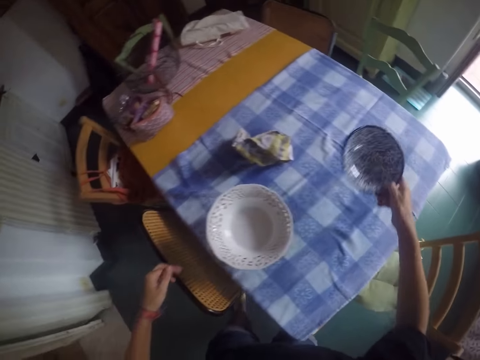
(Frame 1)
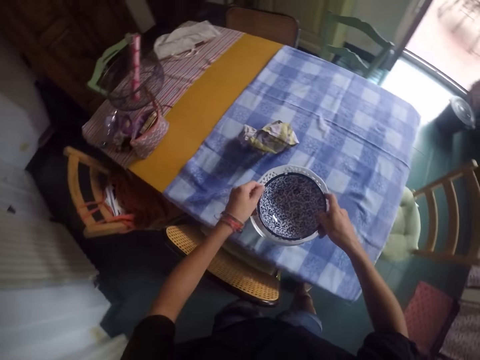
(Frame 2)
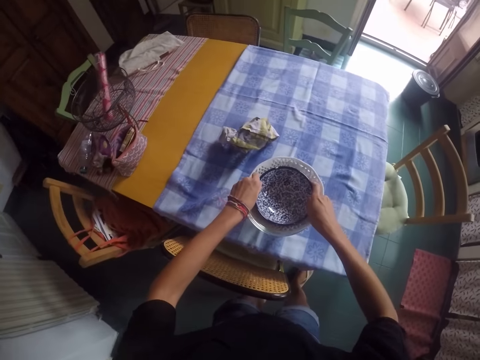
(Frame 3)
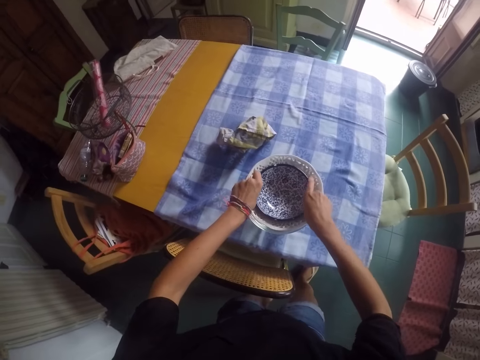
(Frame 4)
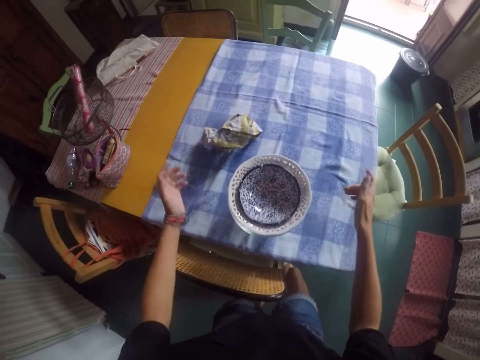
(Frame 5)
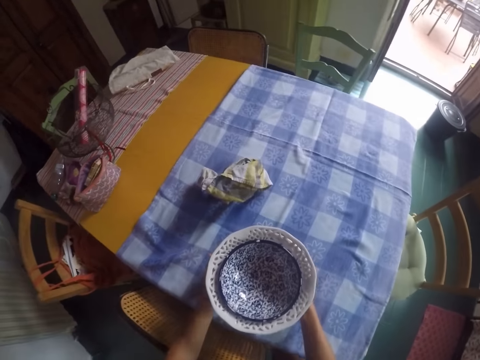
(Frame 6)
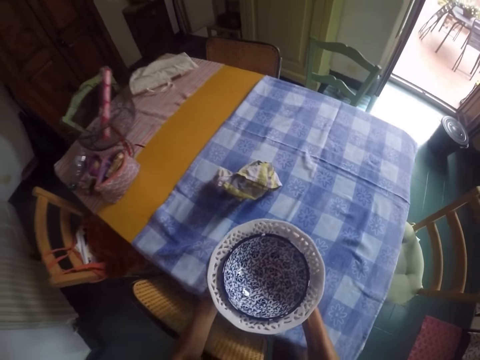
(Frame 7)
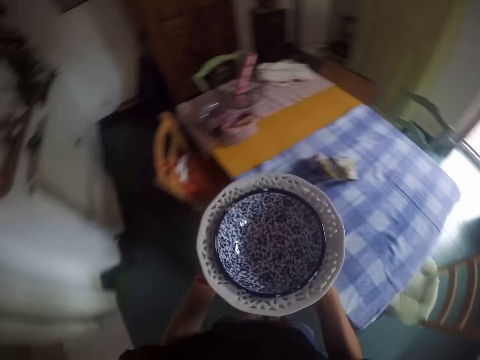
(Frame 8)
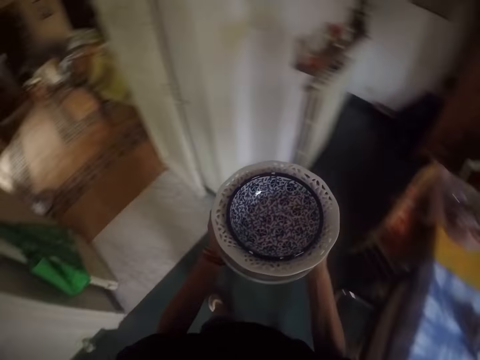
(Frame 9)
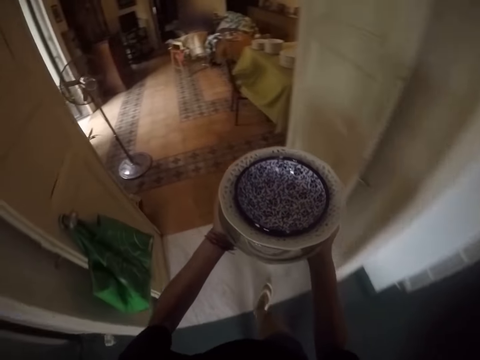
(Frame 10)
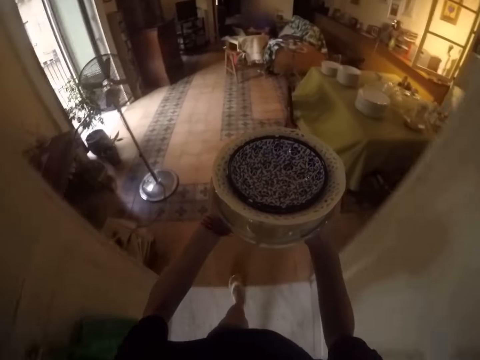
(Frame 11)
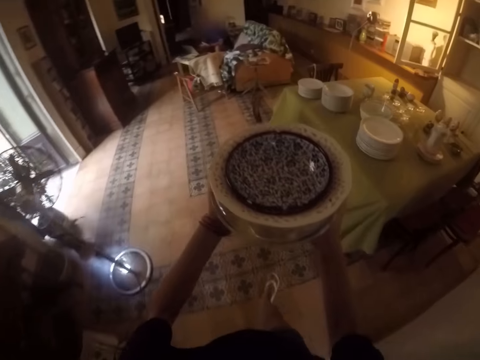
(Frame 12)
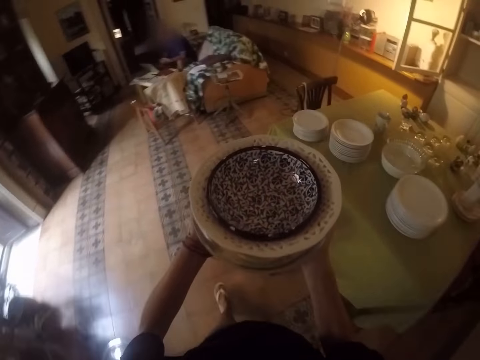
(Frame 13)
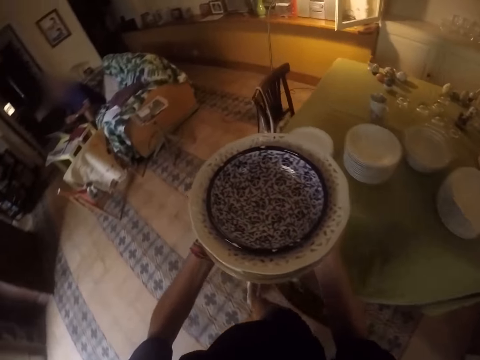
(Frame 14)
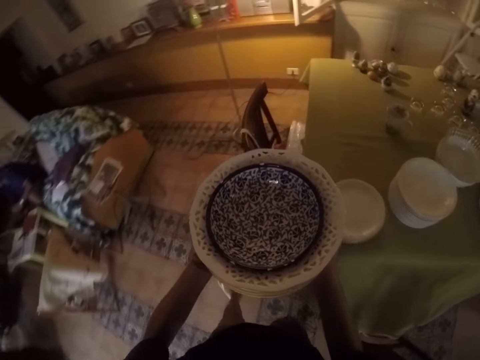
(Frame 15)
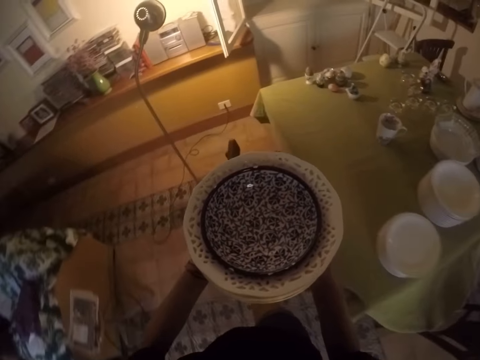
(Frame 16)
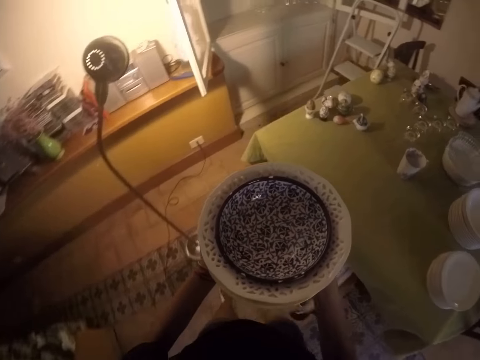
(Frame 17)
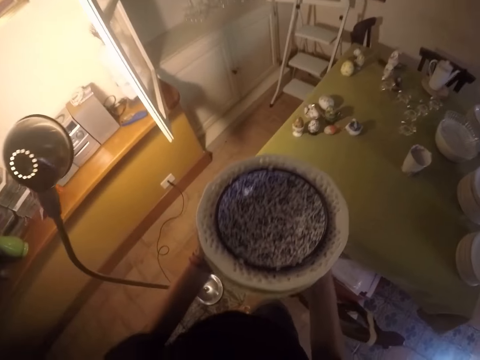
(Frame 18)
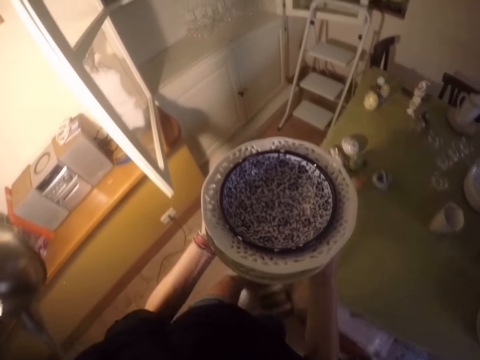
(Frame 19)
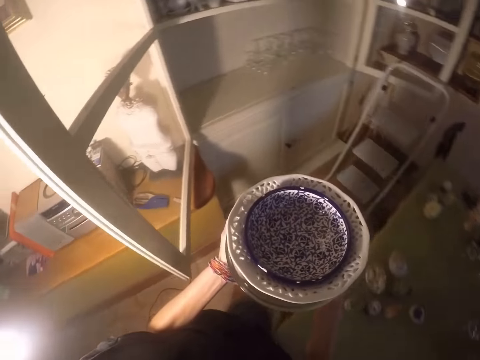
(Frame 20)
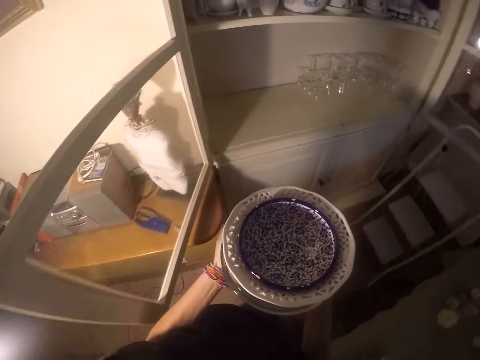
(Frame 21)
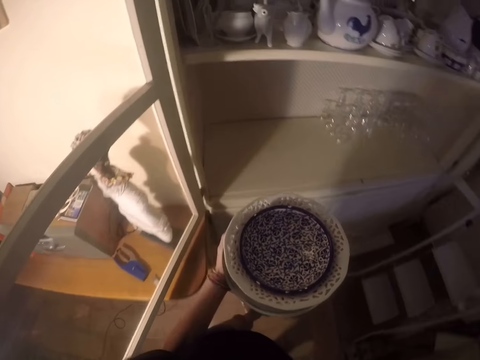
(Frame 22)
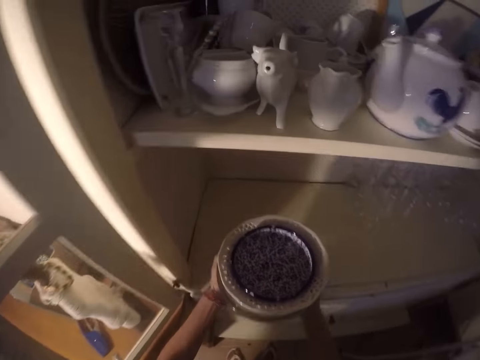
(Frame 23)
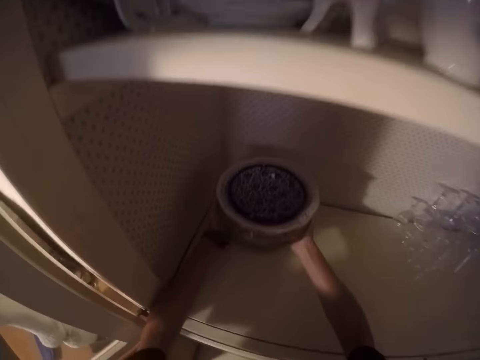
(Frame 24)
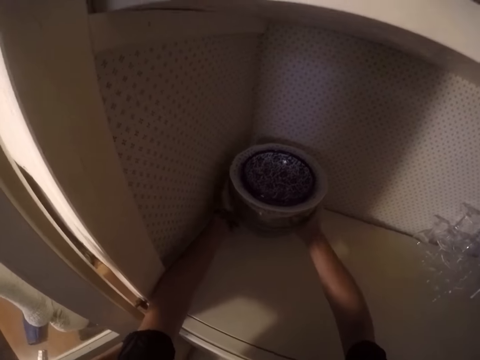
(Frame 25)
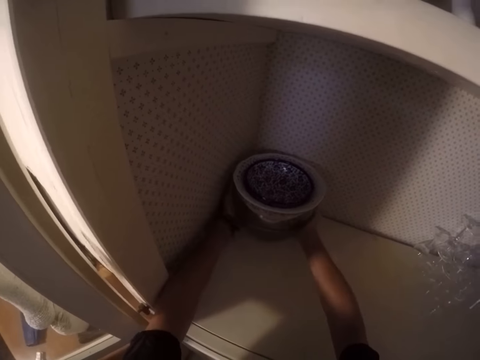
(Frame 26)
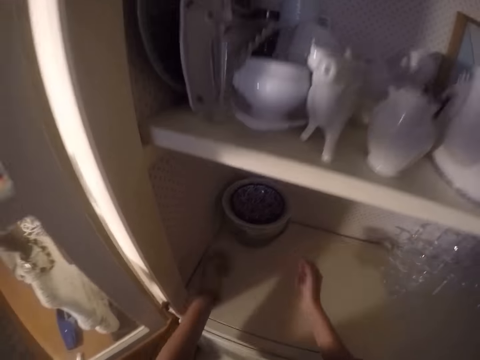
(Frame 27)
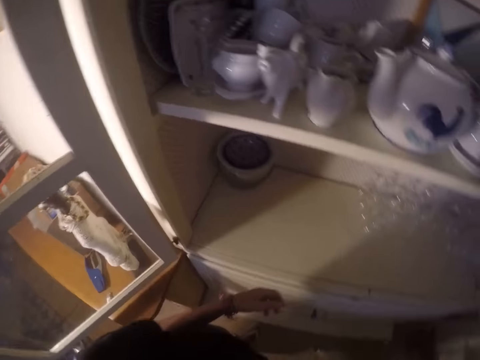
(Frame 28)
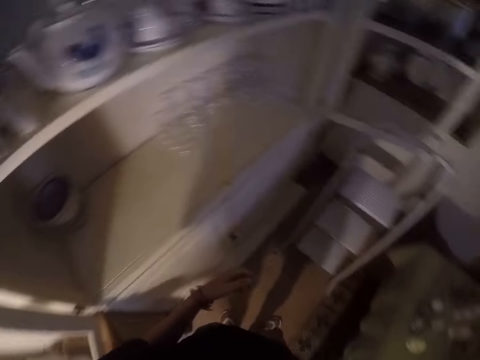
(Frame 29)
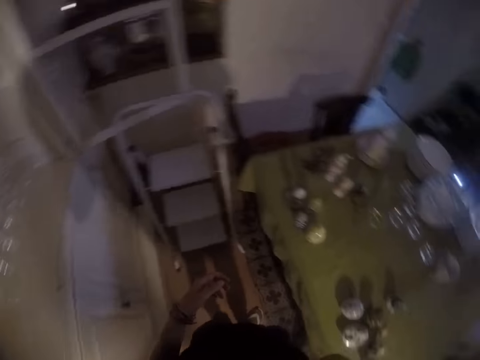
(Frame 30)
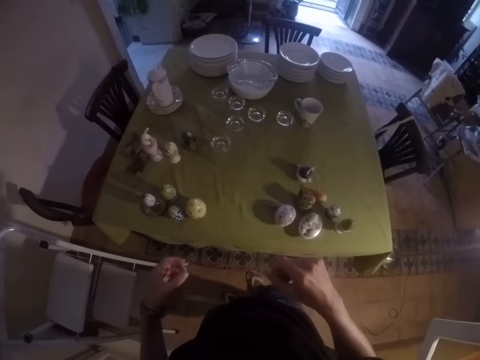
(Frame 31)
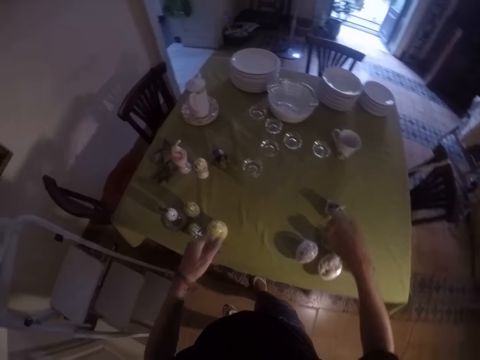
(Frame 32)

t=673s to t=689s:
The camera wearer picks the bowl from the table and puts the bowl on the other bowls. They carry the bowls. They pick the bowls. They walk around the house. They place the bowls in the cabinet. They move hands.

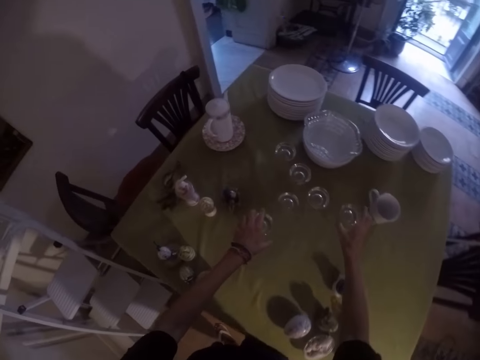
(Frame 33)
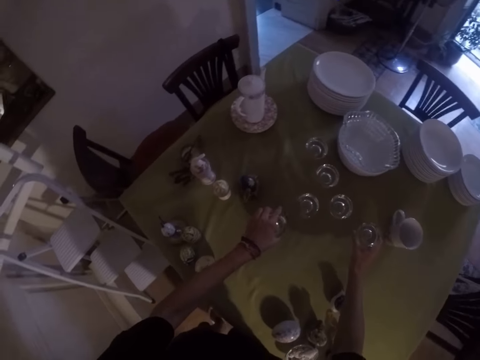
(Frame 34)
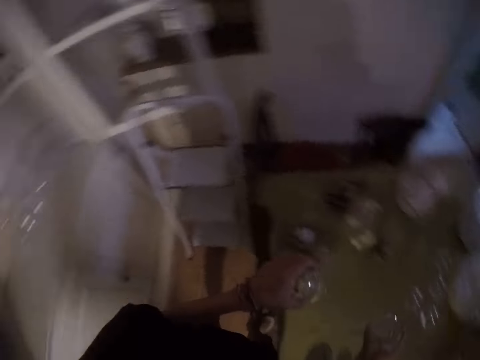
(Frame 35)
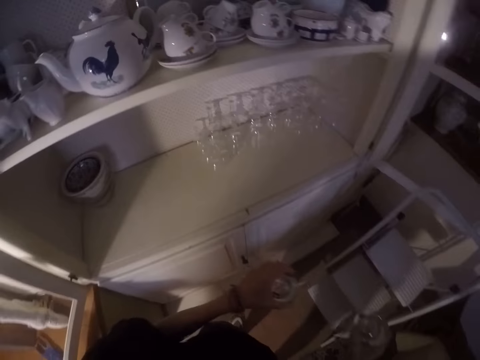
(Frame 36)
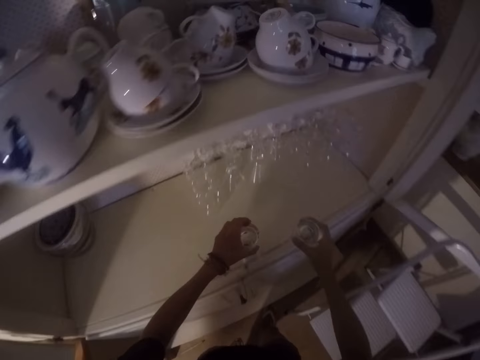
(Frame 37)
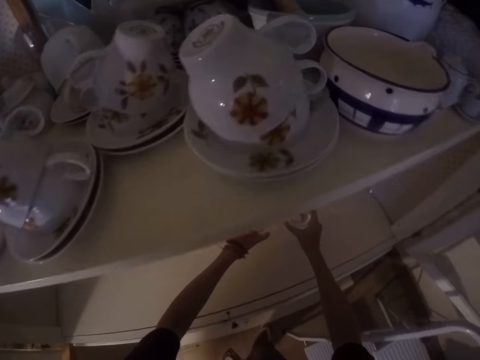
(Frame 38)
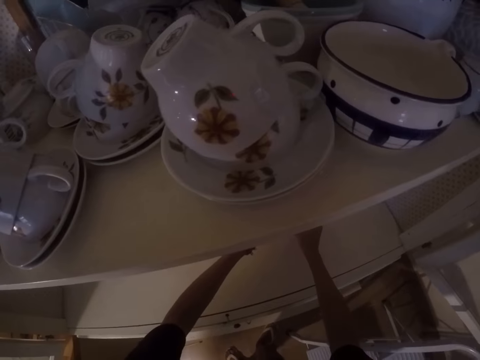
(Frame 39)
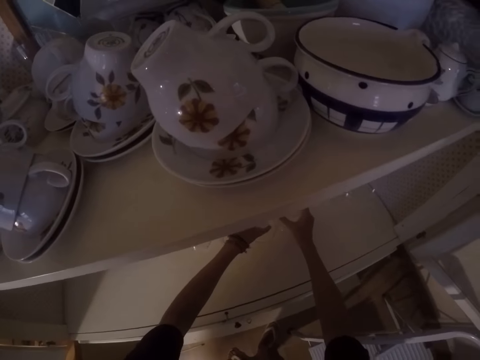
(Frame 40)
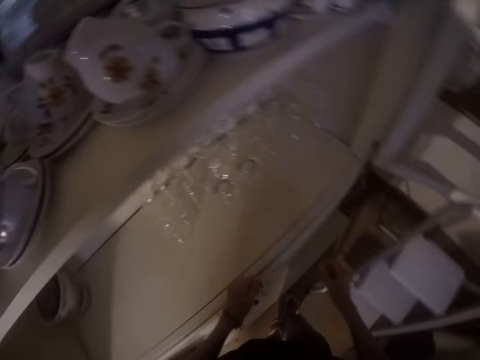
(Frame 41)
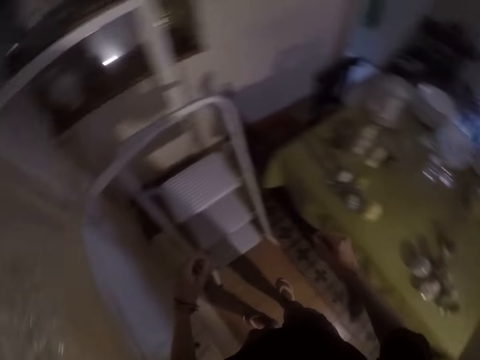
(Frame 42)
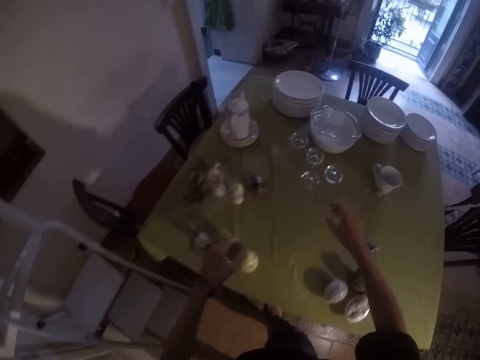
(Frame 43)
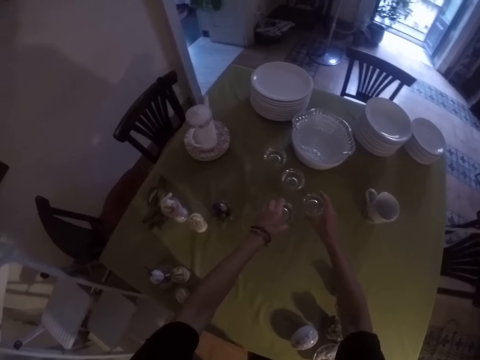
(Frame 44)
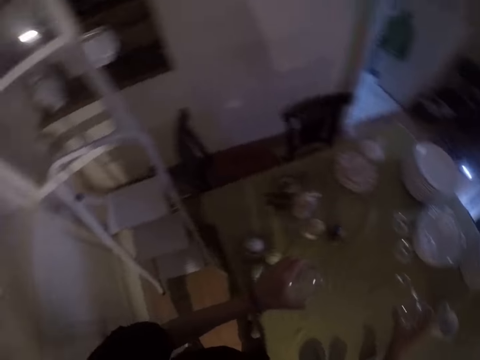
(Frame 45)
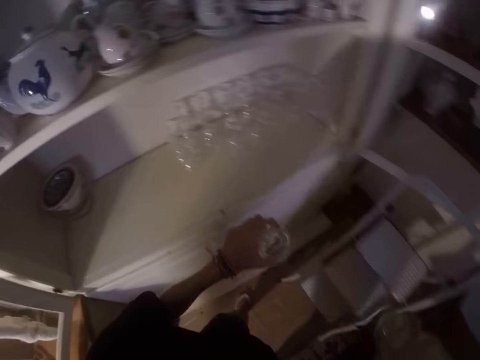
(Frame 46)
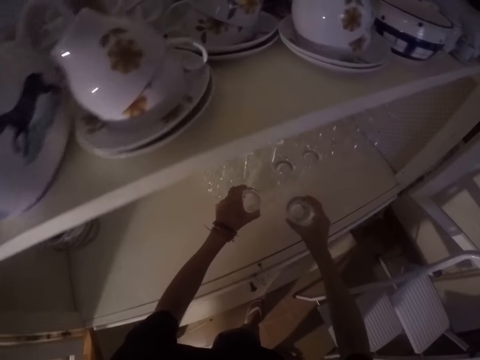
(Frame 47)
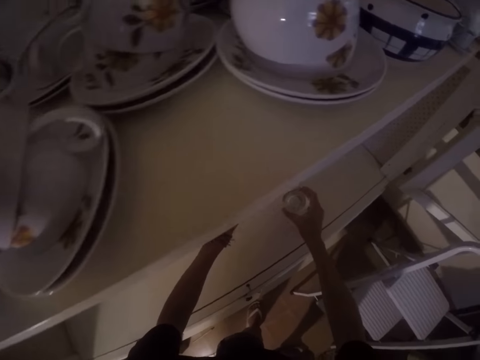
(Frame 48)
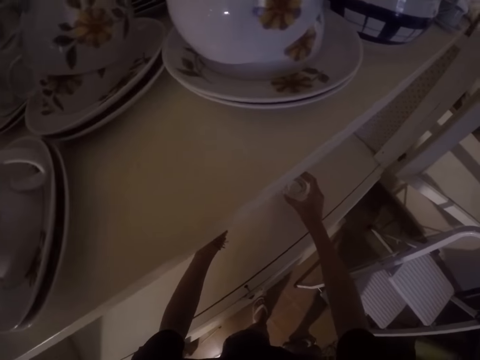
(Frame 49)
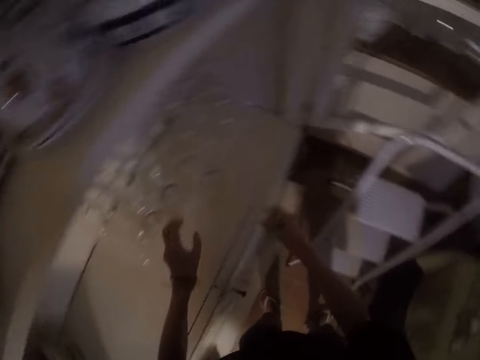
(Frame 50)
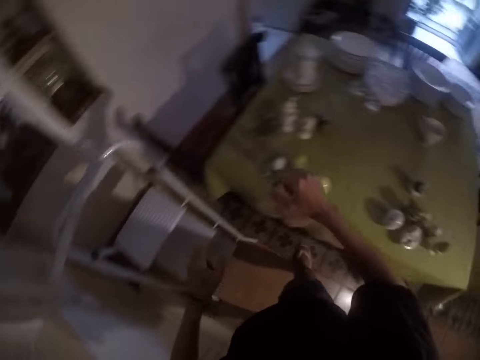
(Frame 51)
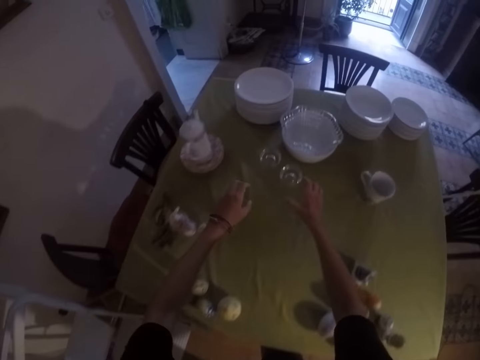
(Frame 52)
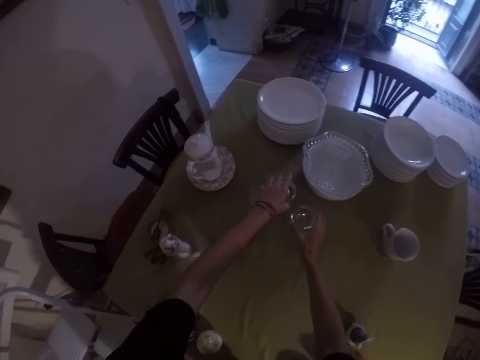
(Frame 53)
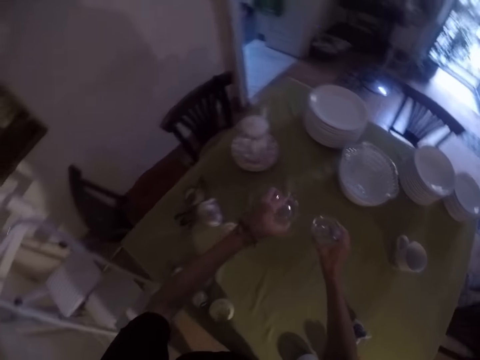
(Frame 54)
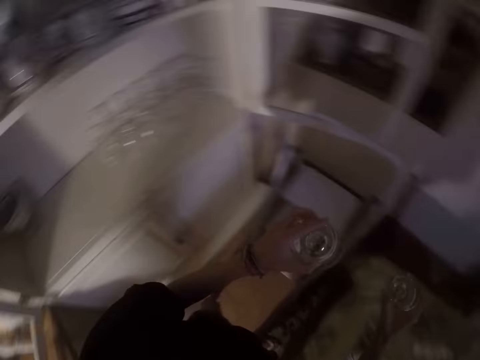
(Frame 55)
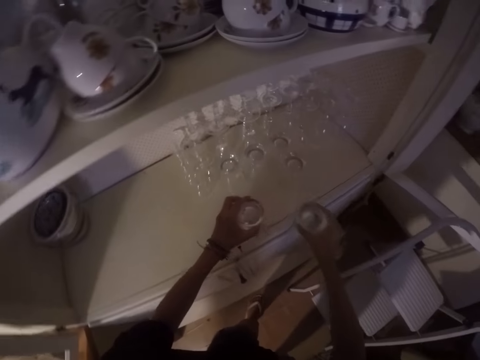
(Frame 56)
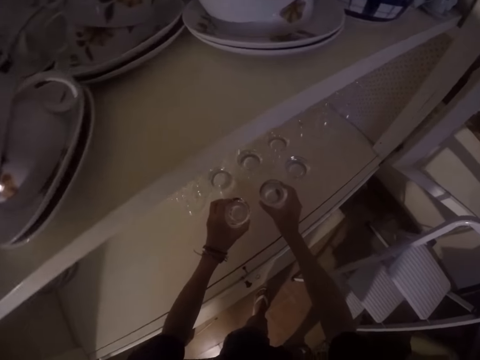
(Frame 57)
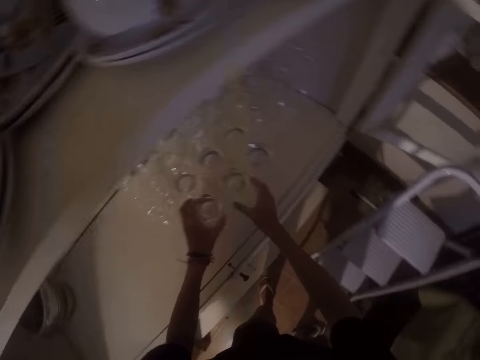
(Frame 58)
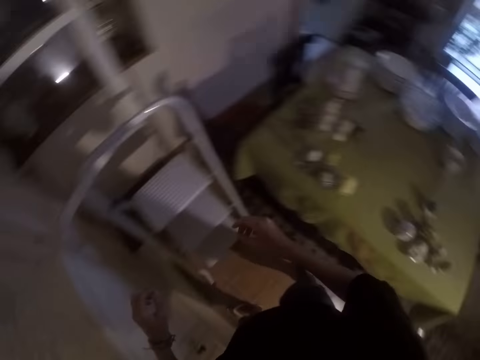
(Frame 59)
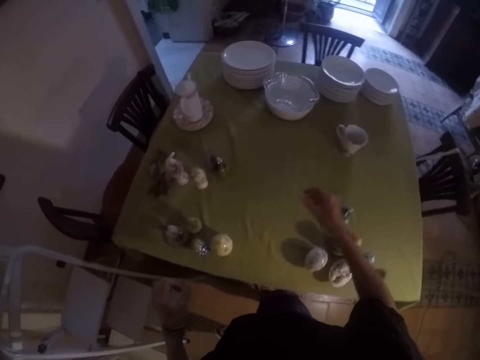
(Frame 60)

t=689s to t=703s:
The camera wearer picks the glasses from the table. They move hands. They place the glasses in the cabinet. They move hands. They pick the glasses from the table. They move hands. They place the glasses in the cabinet. They move hands. They pick the glasses from the table. They move hands. They place the glasses in the cabinet. They move hands.
